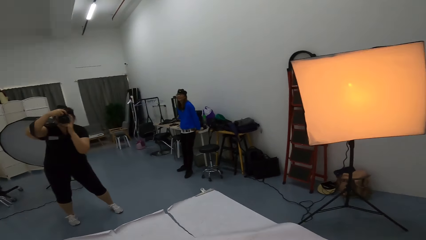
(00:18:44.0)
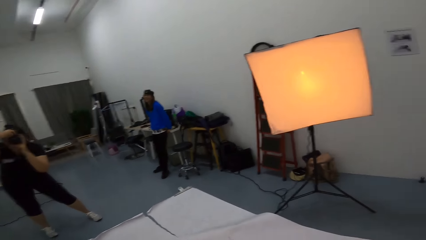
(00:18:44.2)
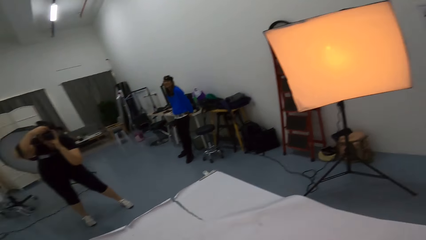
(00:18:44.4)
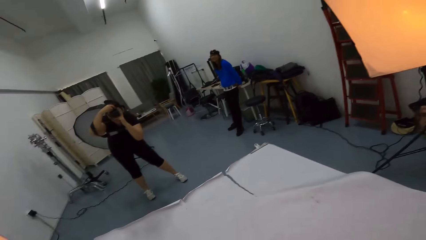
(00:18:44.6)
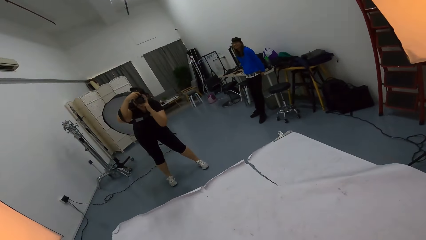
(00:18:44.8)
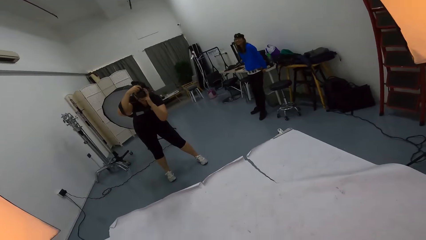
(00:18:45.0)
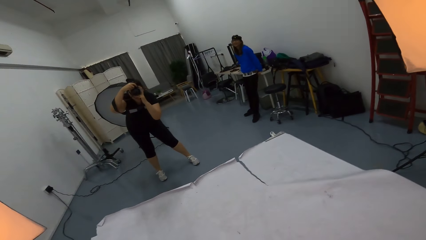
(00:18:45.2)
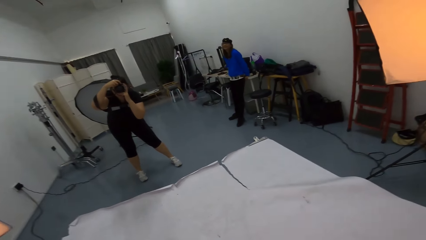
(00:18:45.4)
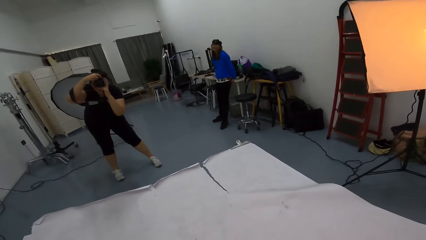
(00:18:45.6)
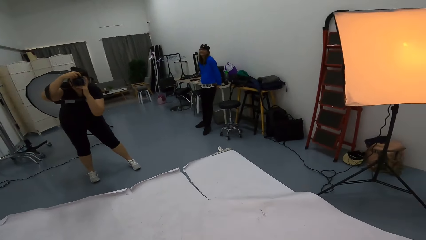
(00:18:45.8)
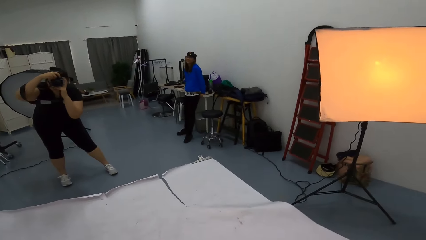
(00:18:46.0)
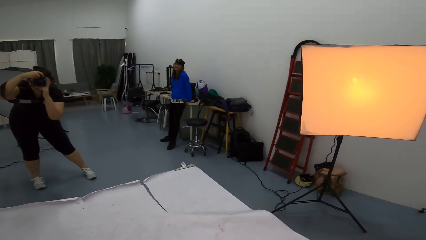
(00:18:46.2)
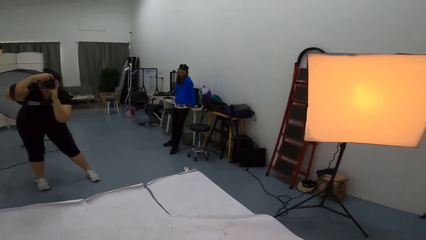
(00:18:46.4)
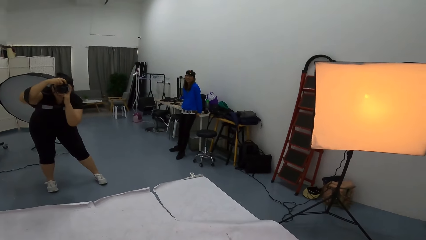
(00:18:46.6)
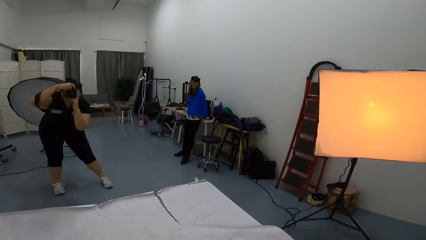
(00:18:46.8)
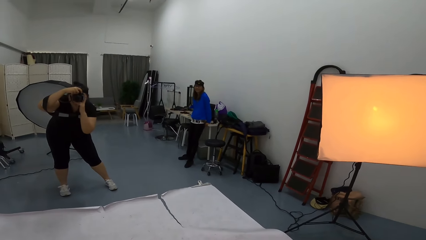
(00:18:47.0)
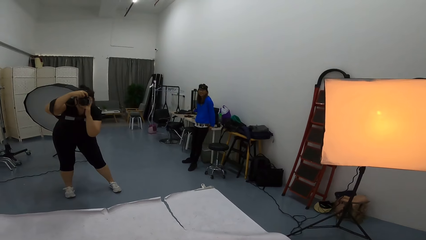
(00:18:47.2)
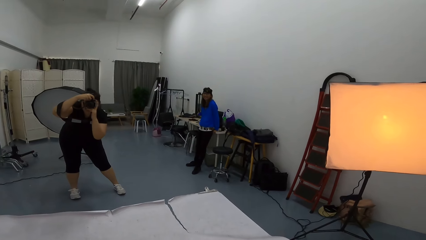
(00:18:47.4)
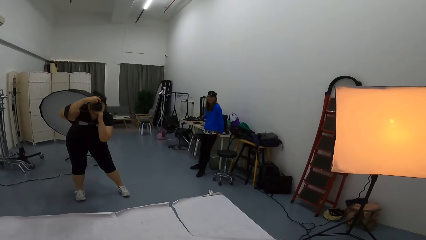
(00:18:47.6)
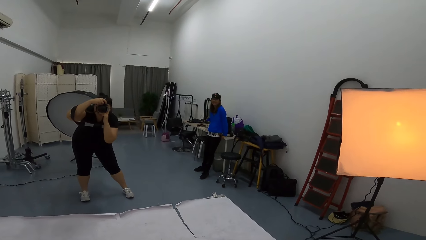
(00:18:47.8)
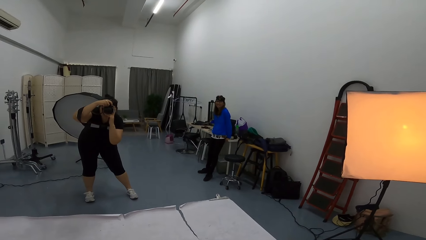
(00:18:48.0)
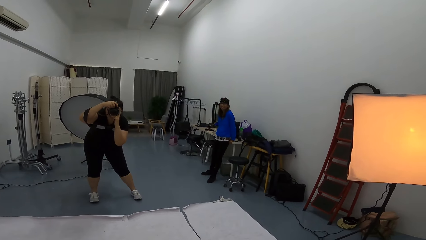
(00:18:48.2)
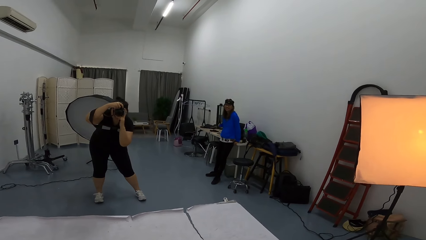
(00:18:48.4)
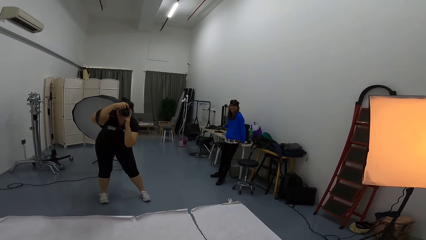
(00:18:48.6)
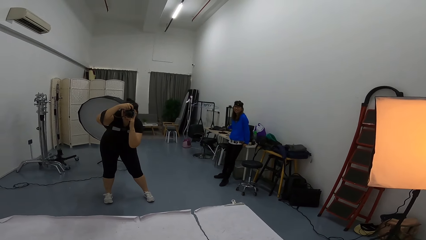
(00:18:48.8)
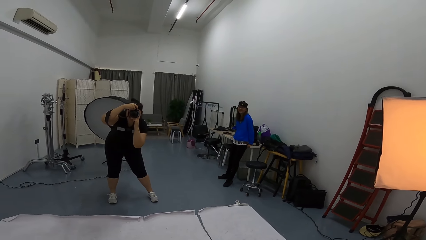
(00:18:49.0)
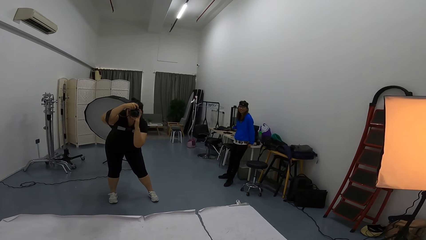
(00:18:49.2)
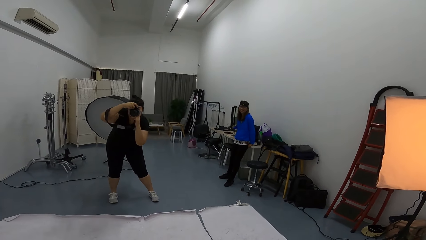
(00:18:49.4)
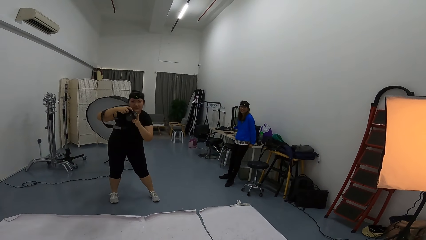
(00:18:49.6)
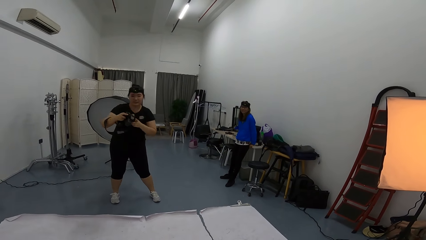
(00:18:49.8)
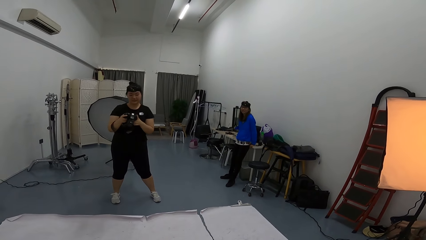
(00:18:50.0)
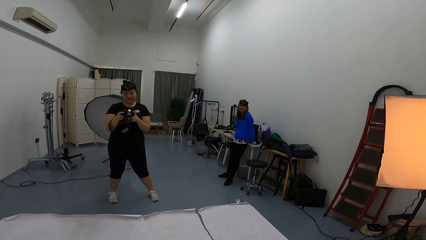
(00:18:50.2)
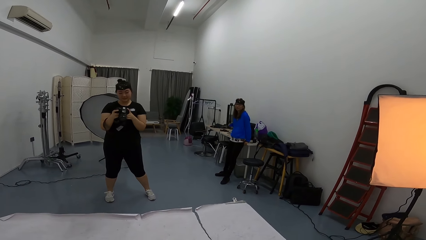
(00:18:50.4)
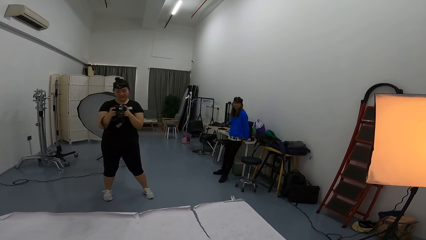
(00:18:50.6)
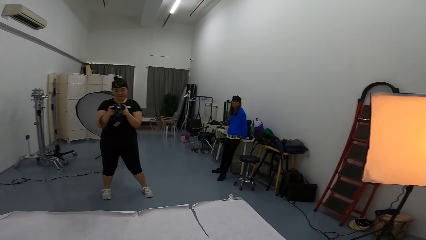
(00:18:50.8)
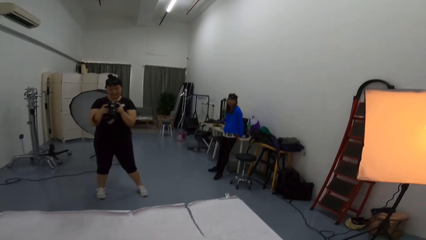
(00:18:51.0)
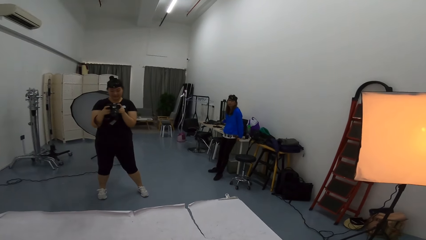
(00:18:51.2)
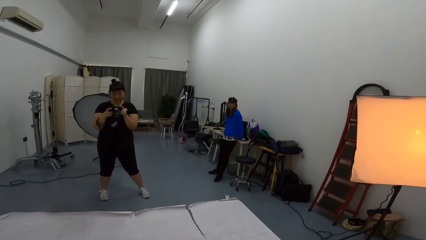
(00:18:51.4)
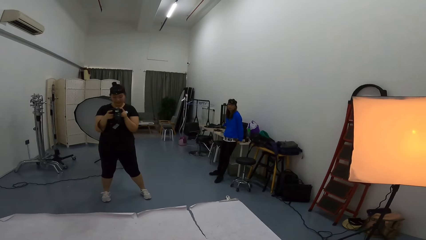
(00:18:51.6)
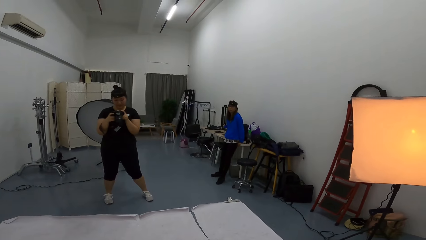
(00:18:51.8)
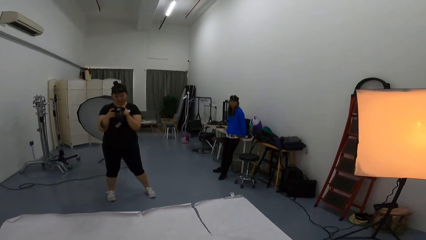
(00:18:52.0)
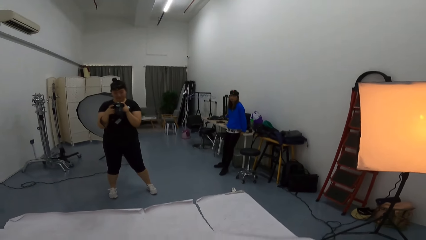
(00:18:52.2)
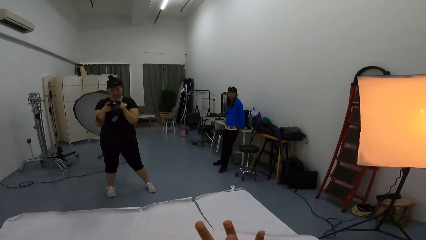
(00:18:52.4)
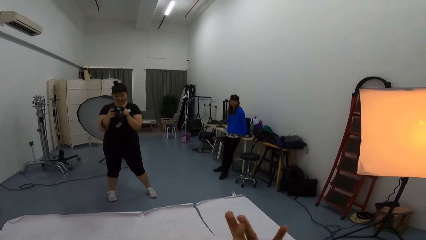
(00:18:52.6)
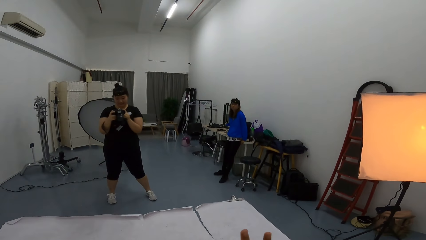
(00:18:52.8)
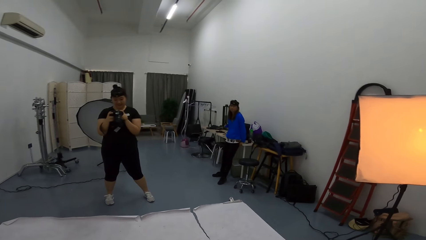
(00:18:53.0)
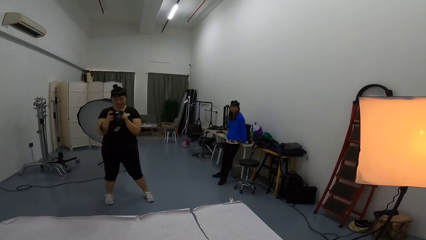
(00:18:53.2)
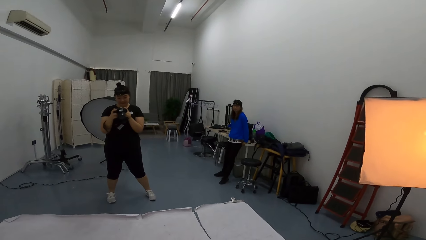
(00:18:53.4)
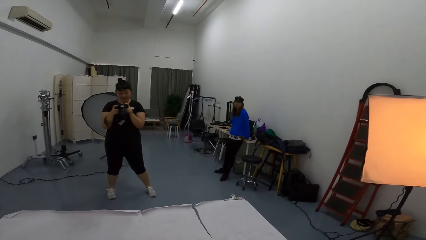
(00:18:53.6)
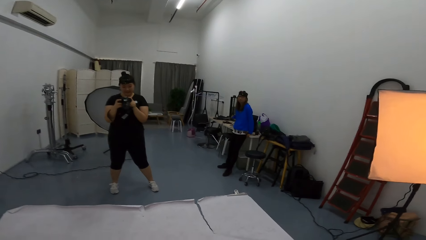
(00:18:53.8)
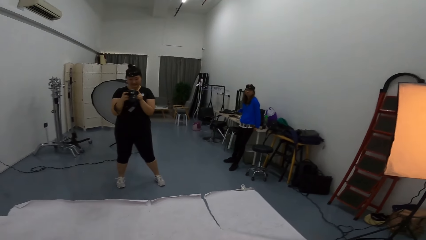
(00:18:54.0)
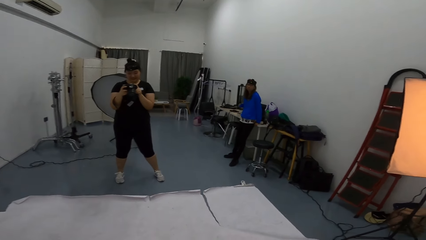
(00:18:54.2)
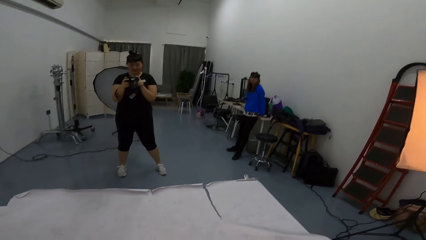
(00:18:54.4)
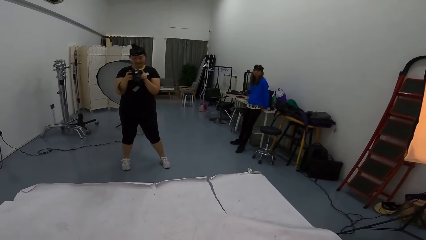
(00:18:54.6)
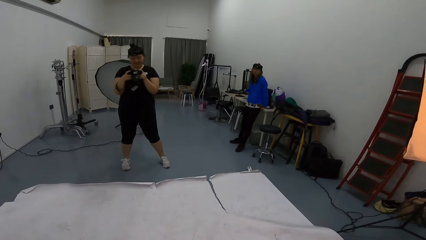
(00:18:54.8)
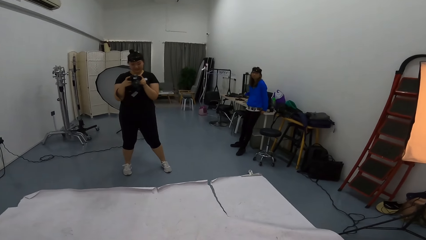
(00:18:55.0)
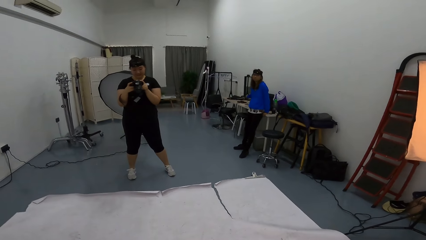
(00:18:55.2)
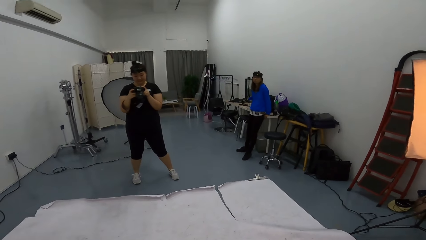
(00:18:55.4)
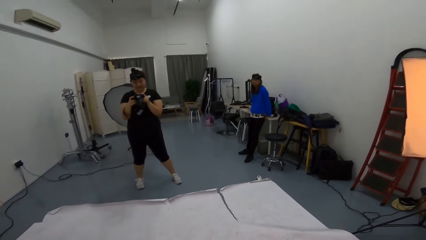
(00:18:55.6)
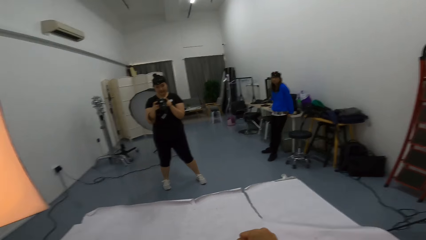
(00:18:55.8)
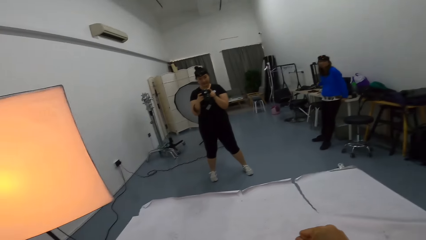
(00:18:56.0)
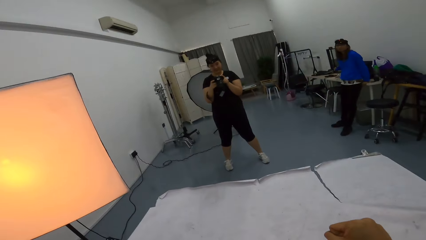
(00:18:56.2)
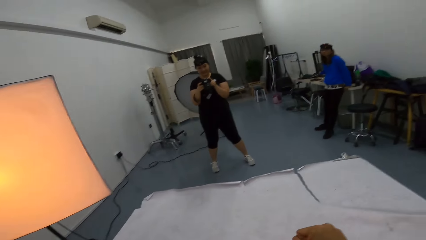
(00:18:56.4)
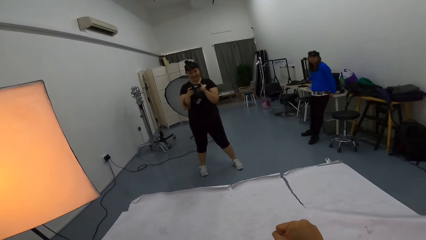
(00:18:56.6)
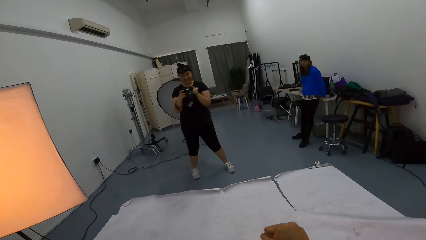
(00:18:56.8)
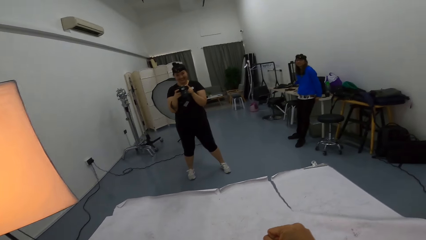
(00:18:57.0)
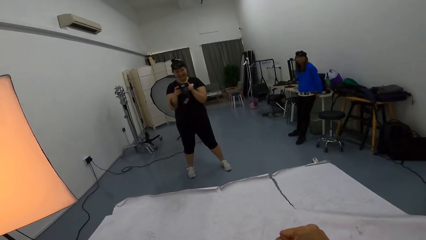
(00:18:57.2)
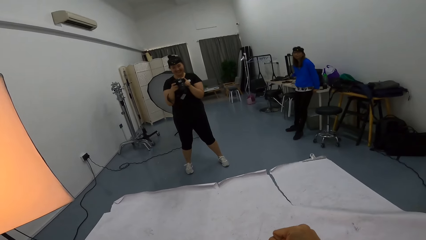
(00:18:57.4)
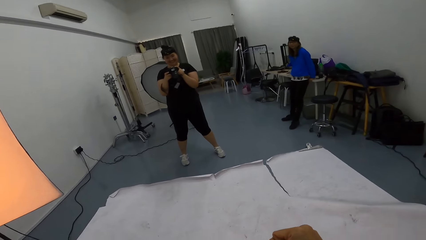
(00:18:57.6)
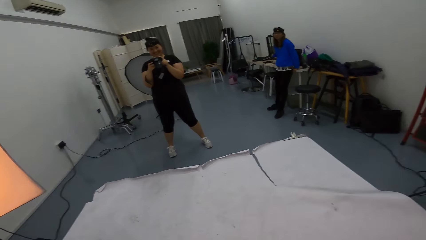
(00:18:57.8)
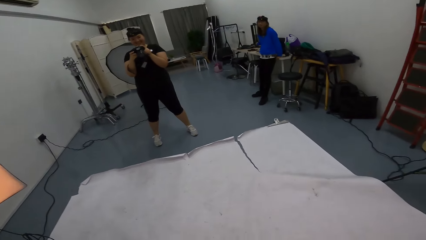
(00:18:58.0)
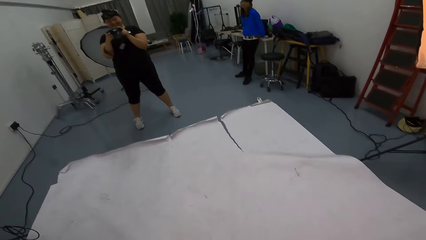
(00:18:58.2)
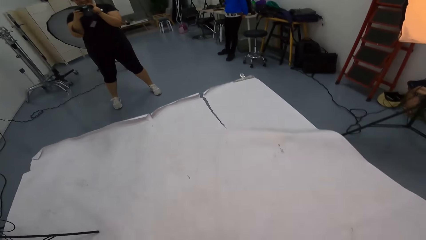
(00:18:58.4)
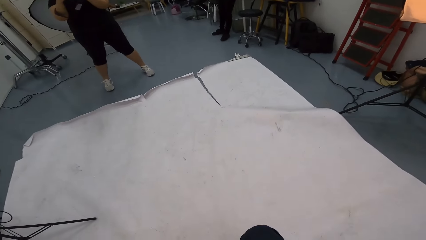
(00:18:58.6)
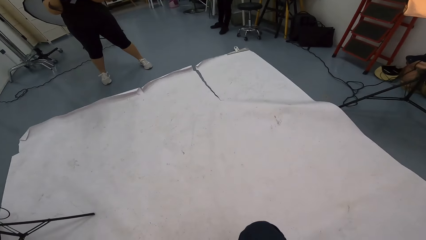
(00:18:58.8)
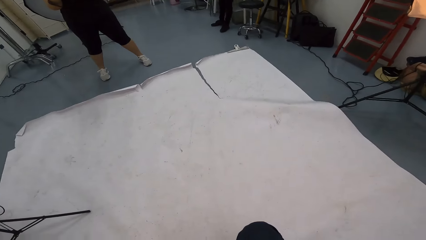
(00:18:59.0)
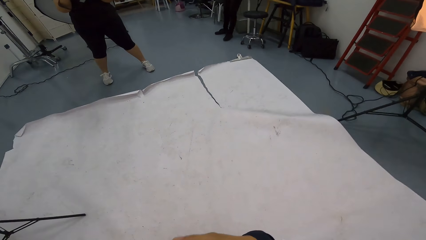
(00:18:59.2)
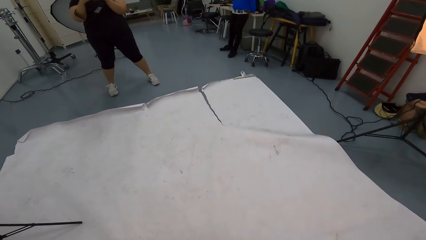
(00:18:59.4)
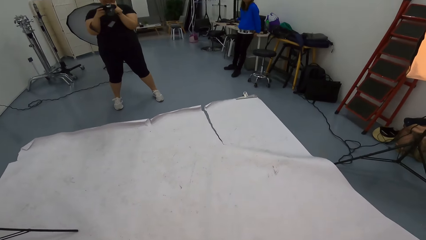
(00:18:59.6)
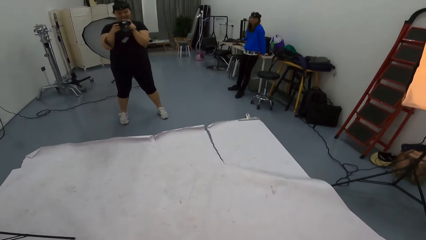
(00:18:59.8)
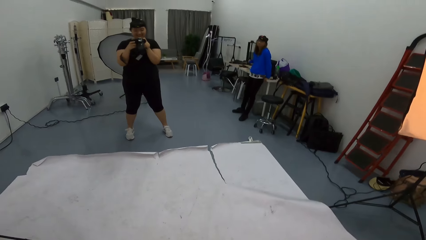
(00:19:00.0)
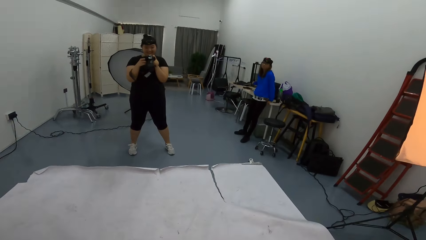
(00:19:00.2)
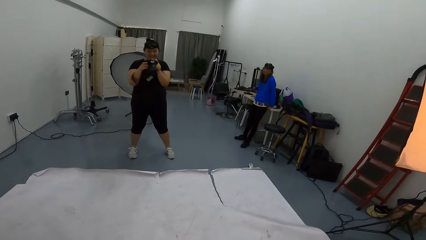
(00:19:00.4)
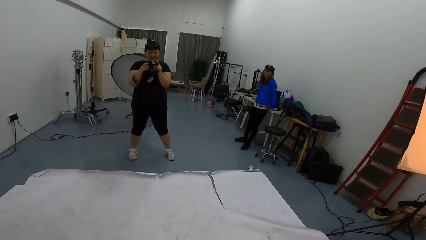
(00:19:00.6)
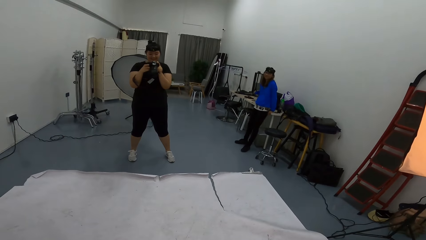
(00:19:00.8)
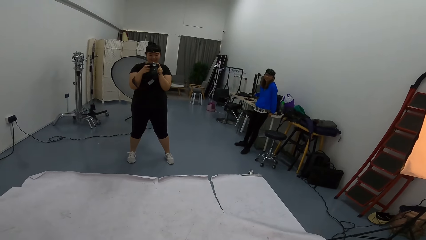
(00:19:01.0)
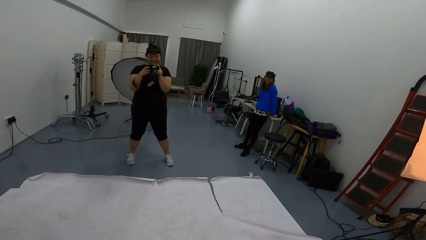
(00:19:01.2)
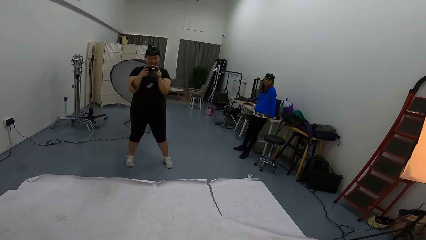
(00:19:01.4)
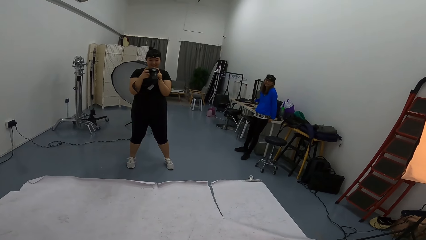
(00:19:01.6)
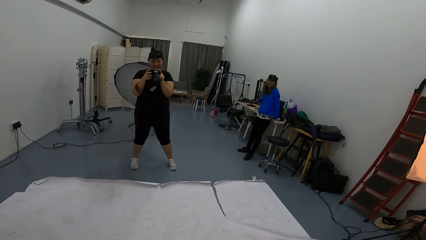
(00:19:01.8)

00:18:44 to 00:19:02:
A person takes photos using a camera. The person looks at the camera. The camera wearer stops taking photos.
